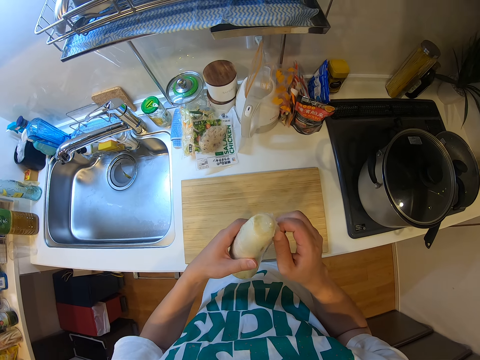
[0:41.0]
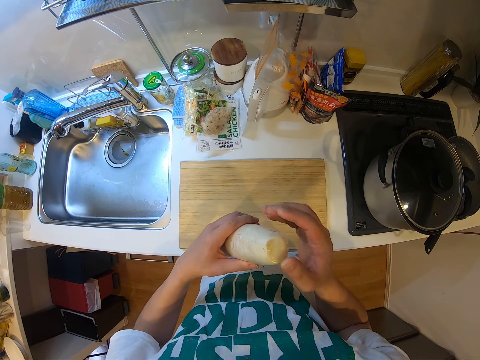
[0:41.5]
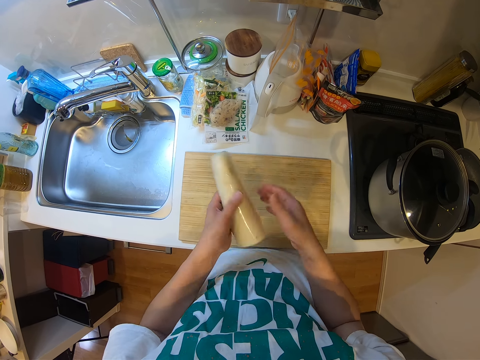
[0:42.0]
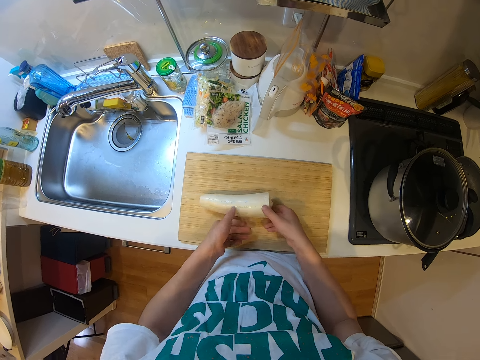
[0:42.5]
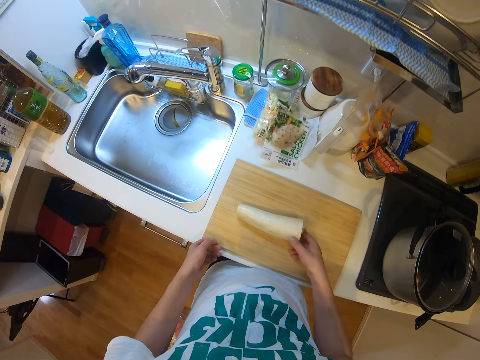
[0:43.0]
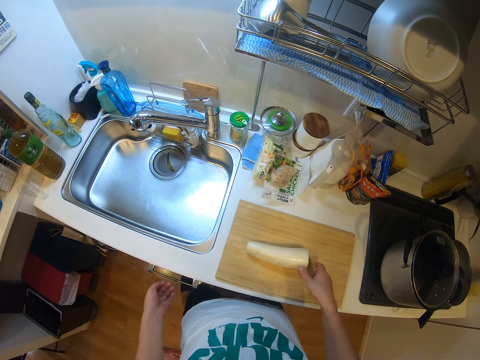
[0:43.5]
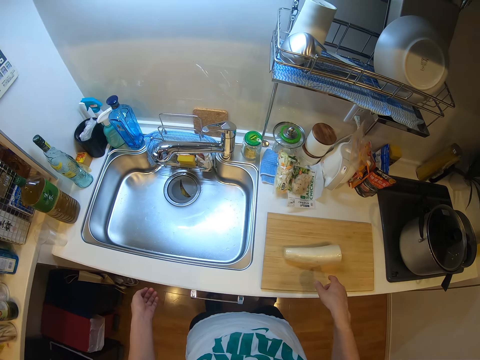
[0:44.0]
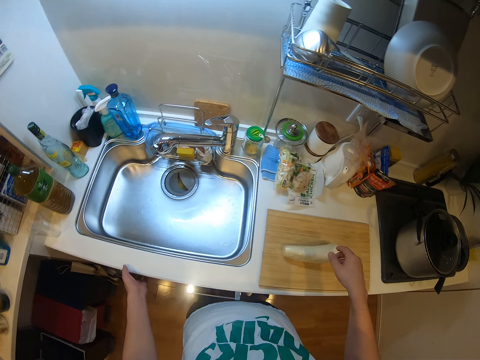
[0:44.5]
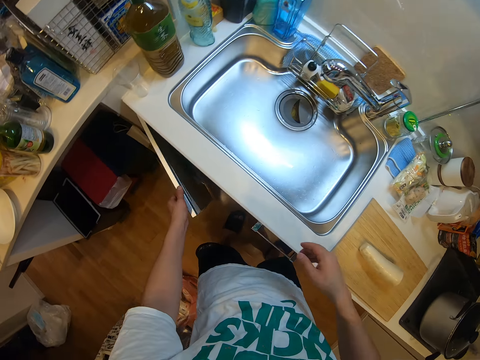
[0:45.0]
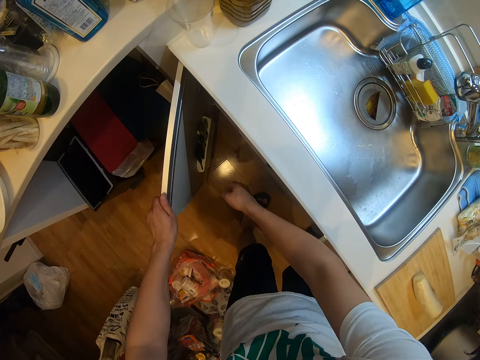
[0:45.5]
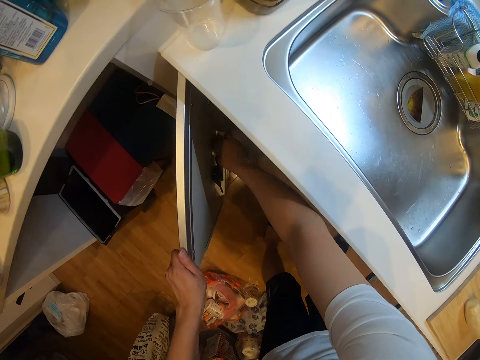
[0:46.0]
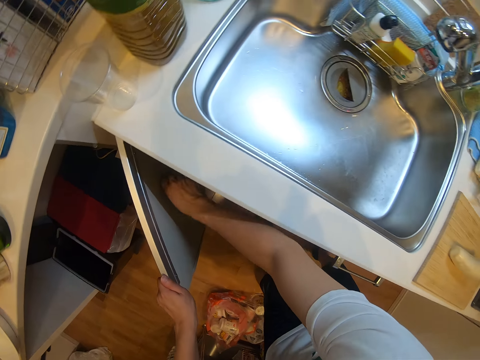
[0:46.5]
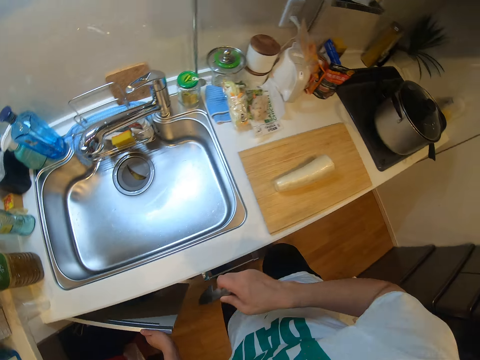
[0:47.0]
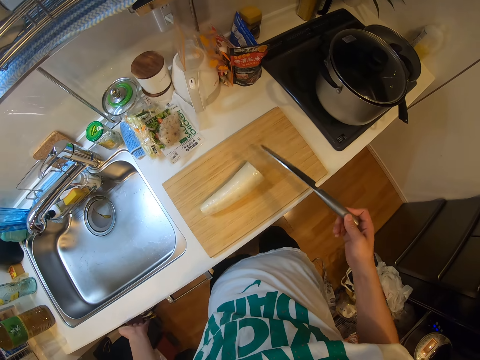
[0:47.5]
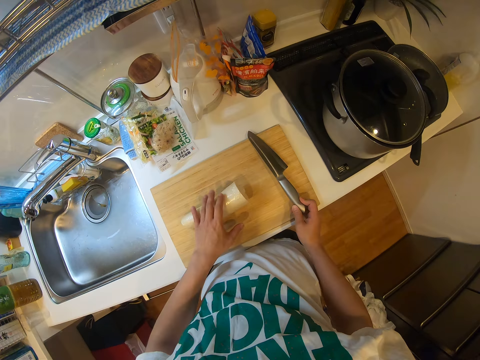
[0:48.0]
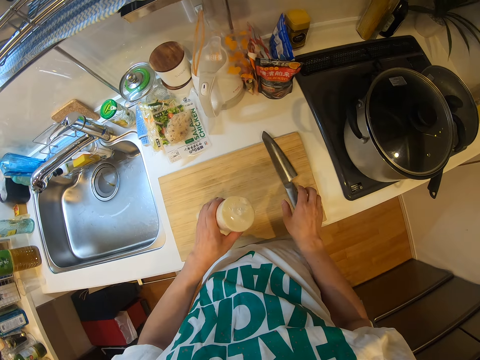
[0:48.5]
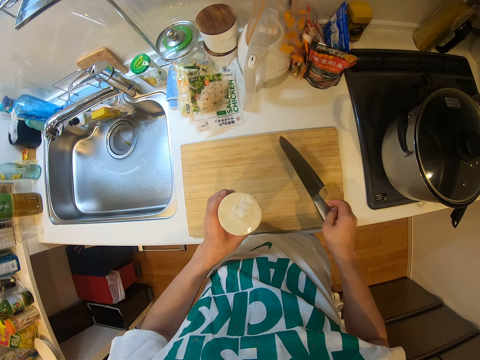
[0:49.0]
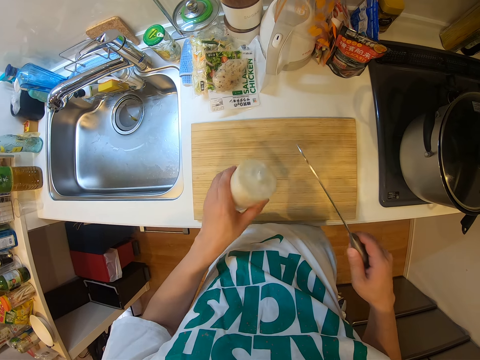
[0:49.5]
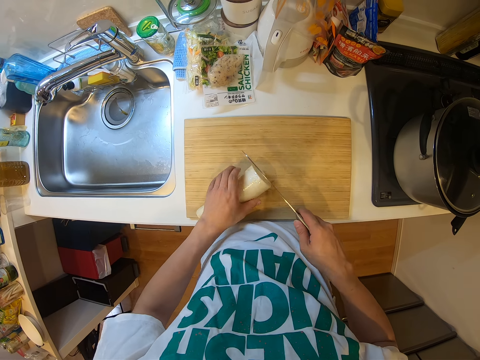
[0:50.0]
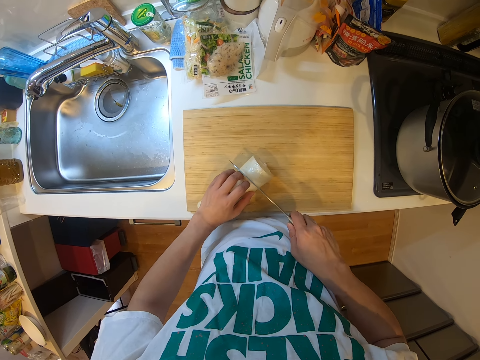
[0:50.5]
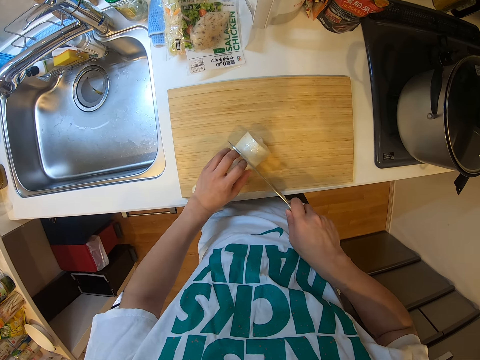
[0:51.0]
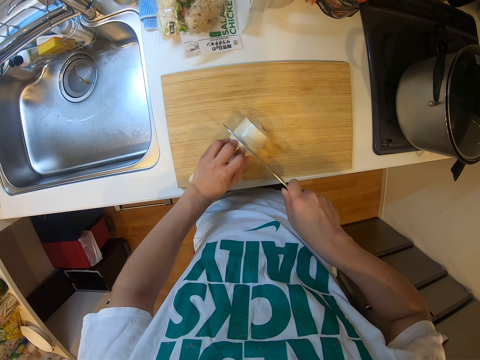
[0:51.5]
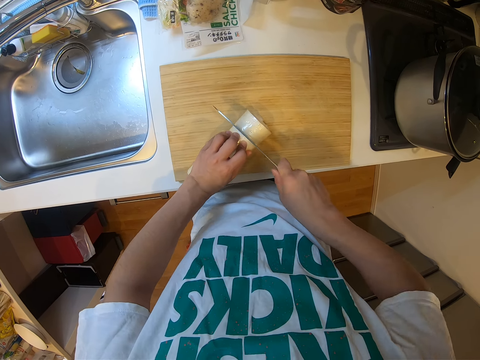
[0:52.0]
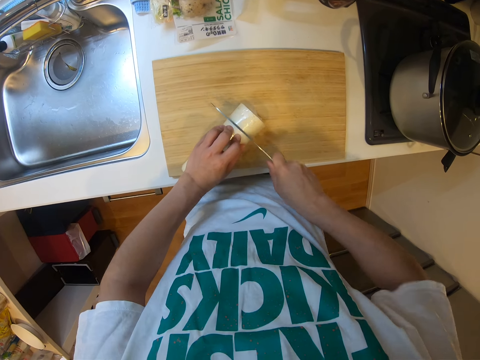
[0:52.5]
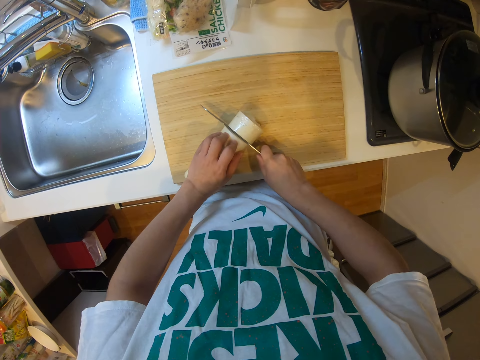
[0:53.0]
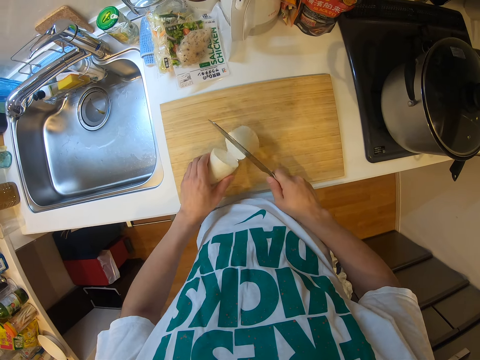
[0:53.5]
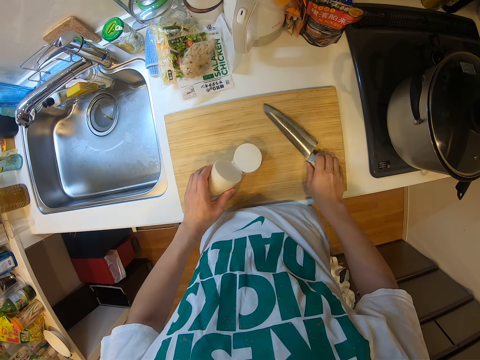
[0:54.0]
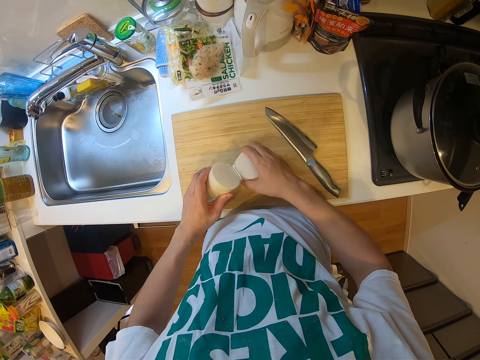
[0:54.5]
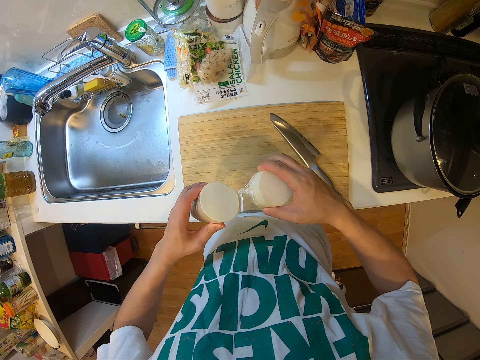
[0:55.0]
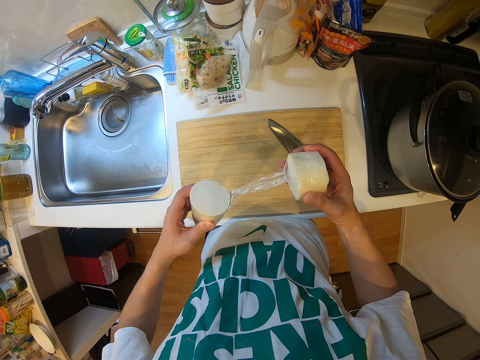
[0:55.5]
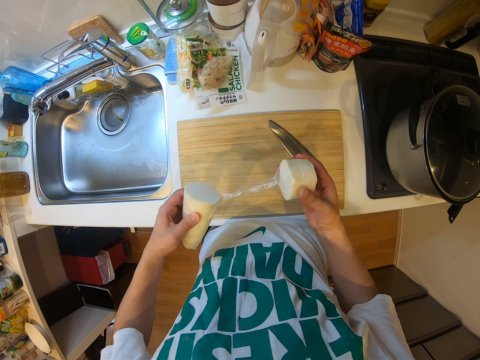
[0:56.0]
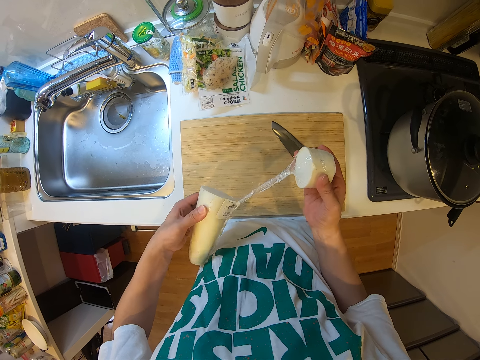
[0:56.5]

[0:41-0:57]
The camera wearer places the pack of yam or cassava on the cutting board with his hands. He walks towards the sink. He opens a cabinet with his left hand. He picks up a knife from the cabinet with his right hand. He shuts the cabinet. He drops the knife on the cutting board with his right hand. He picks up the pack of yam from the cutting board with his left hand. He picks up the knife from the cutting board with his right hand. He holds the cassava. He places the pack of yam on the cutting board with his left hand. He cuts the pack of yam into two pieces with the knife. He holds the cassava. He drops the knife on the cutting board with his right hand. He pulls the pieces of the pack of yam apart with his hands. He takes the piece of cassava.

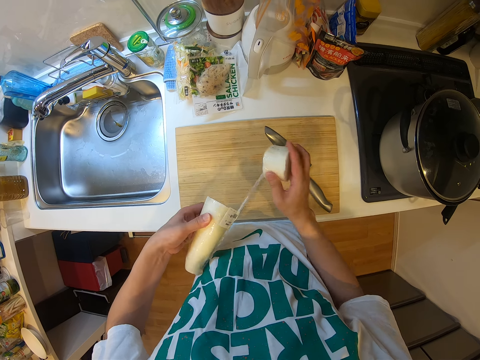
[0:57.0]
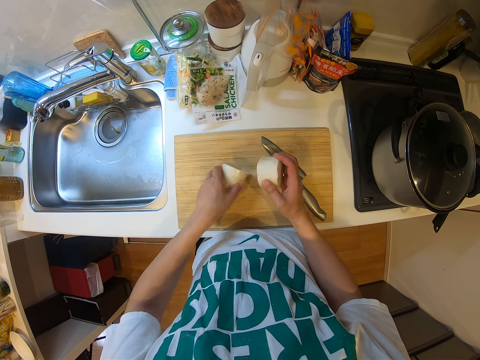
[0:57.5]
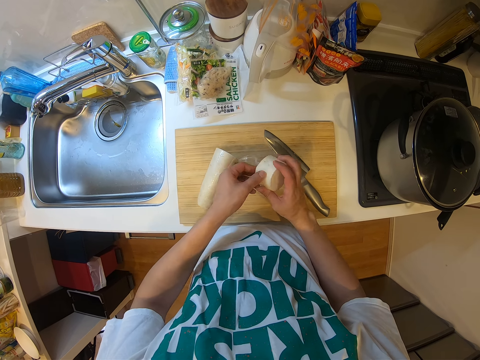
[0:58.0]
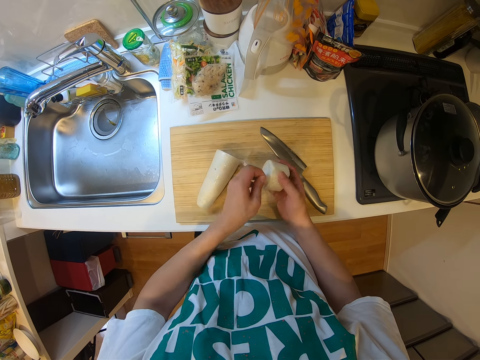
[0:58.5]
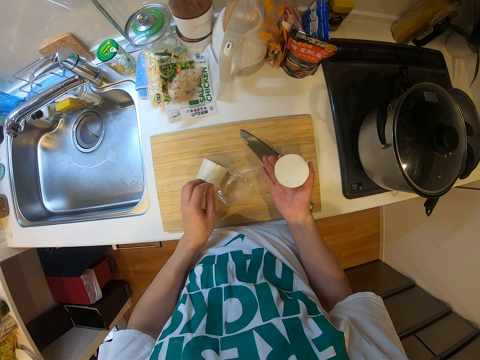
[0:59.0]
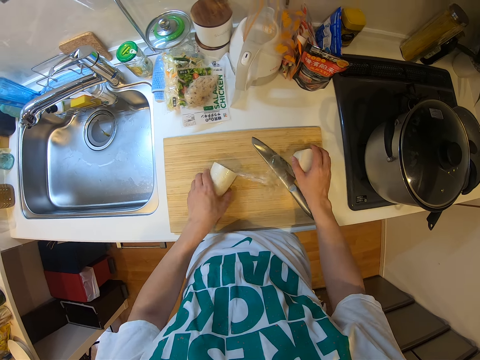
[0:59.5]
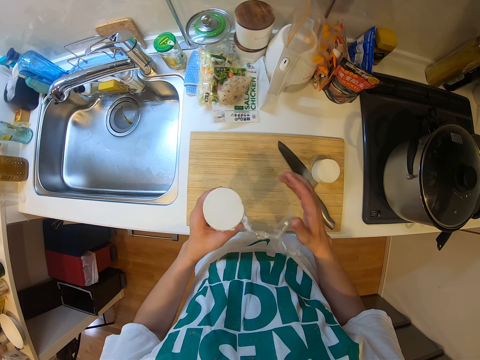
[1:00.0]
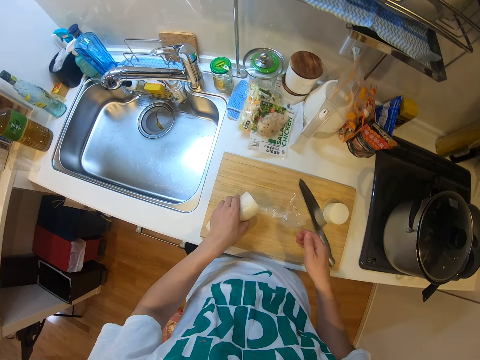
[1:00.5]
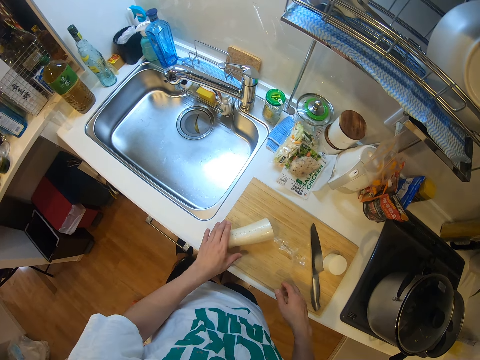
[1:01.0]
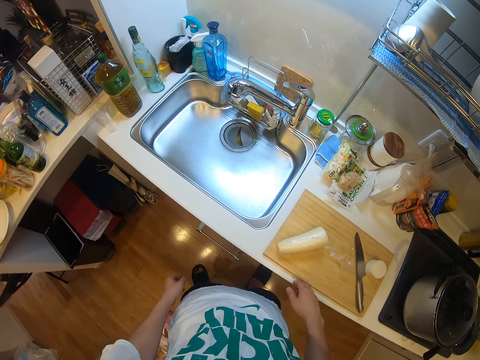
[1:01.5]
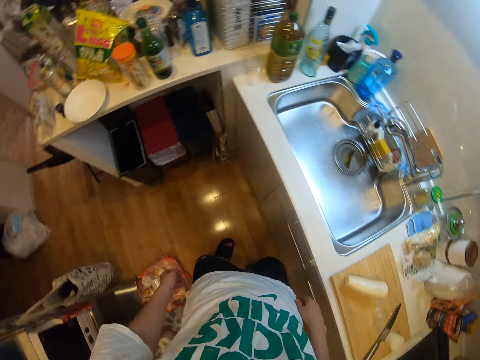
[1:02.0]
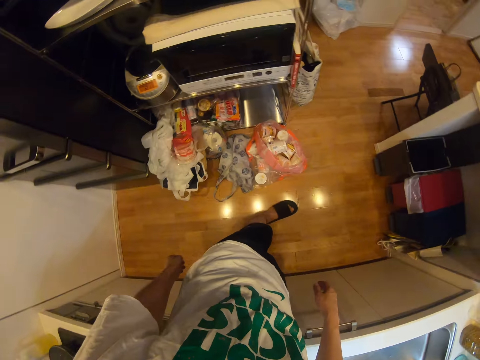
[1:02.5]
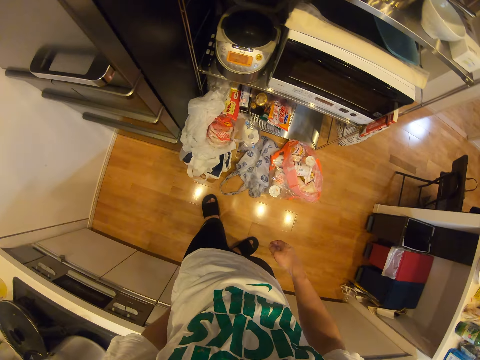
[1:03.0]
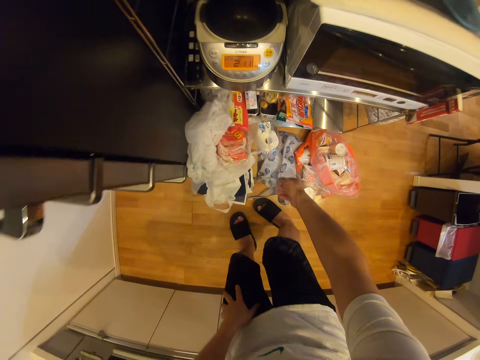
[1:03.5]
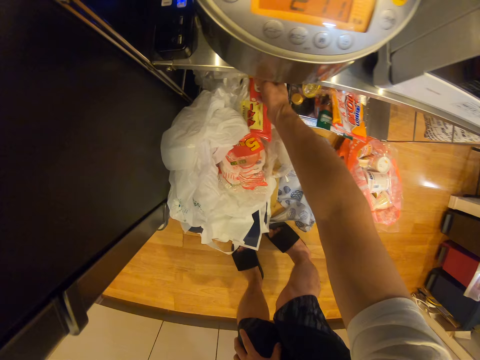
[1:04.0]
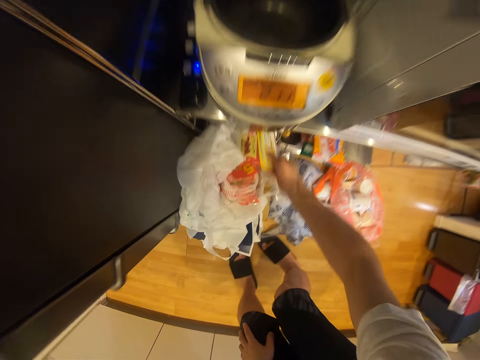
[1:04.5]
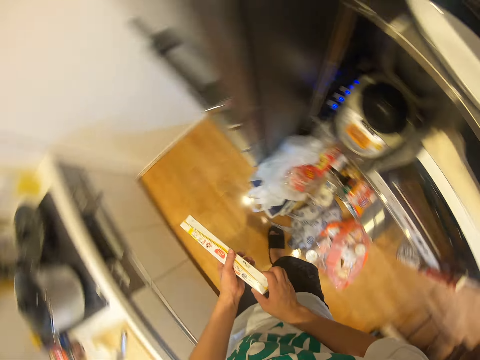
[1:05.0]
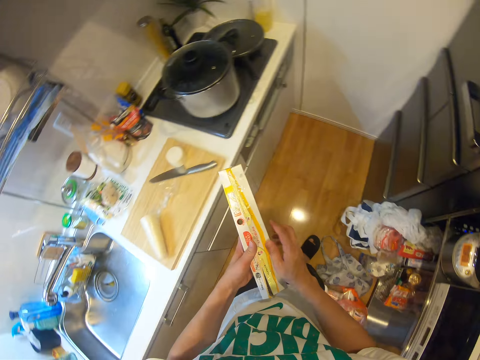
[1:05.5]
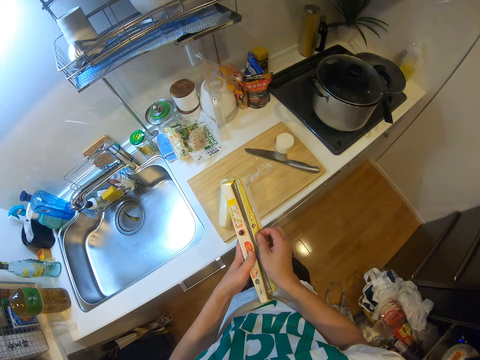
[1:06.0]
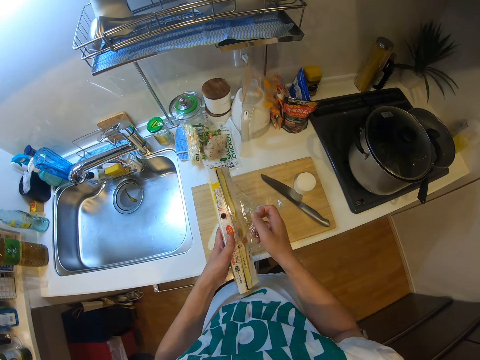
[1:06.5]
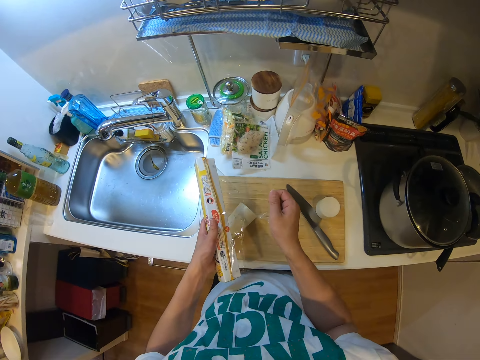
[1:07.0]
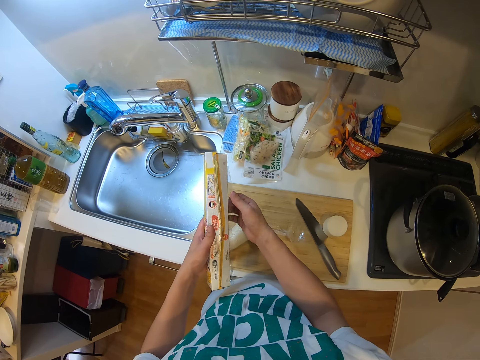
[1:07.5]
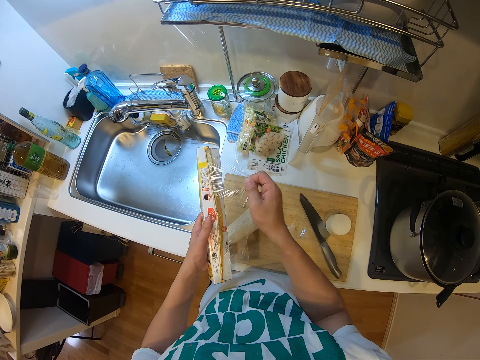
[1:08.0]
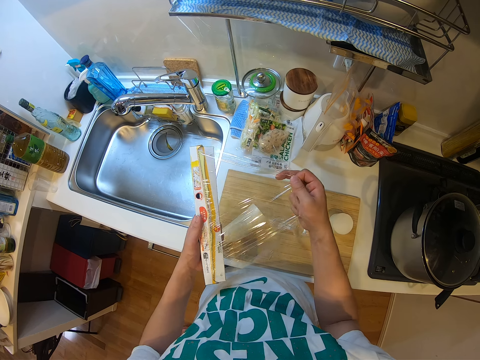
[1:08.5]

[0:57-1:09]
The camera wearer drops the piece of the pack of yam in his left hand on the cutting board. He removes nylon from the piece of the pack of yam with his left hand. He drops the piece of the pack of yam in his right hand on the cutting board. He picks up a piece of yam from the cutting board with his left hand. He drops the piece of the yam in his left hand on the cutting board. He is turning towards the shelf. He picks up a pack of polythene from the shelf with his right hand. He is turning towards the counter. He pulls out polythene from the pack with his hands. He tears polythene from the pack with his hands.
